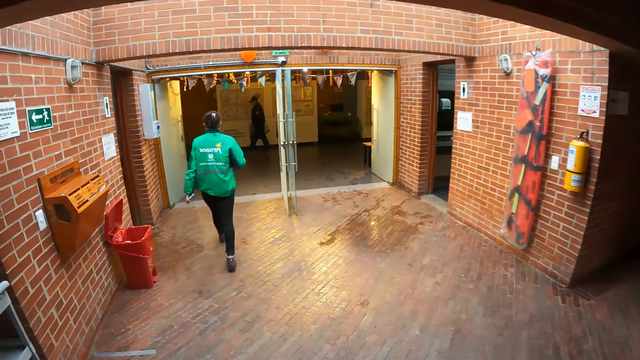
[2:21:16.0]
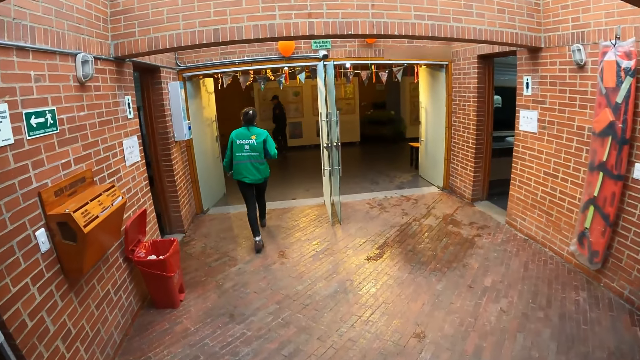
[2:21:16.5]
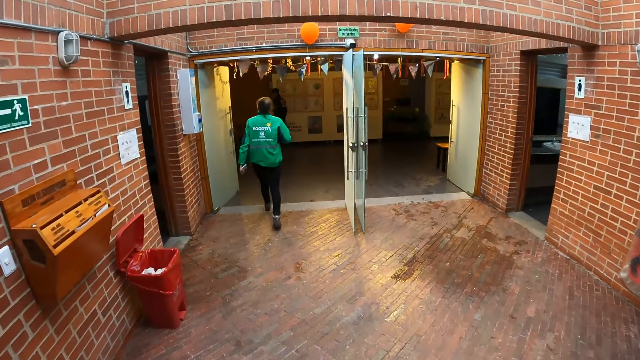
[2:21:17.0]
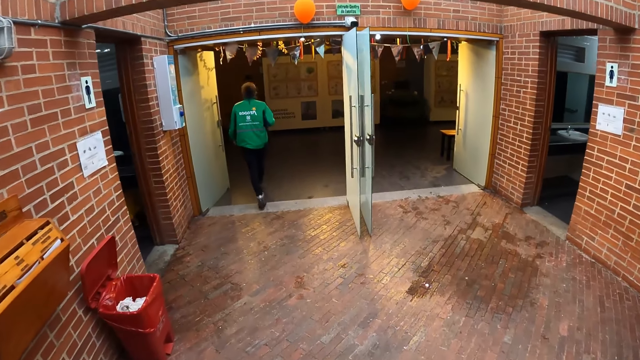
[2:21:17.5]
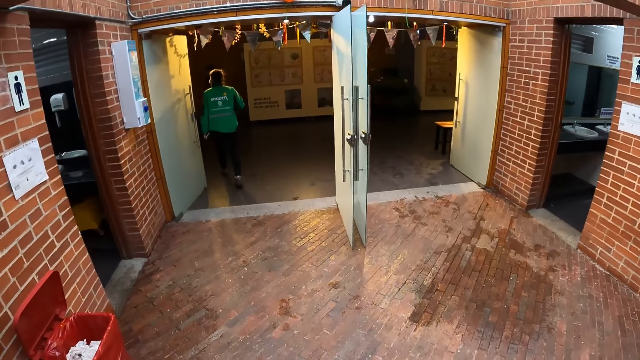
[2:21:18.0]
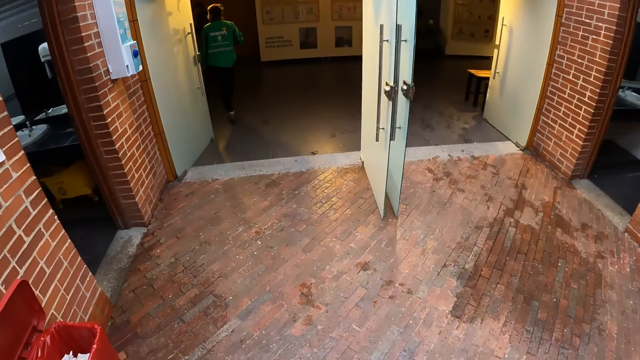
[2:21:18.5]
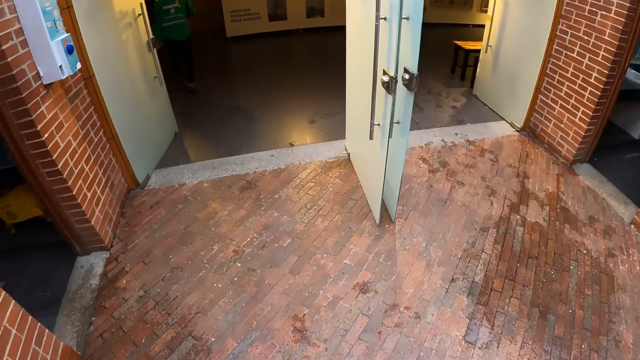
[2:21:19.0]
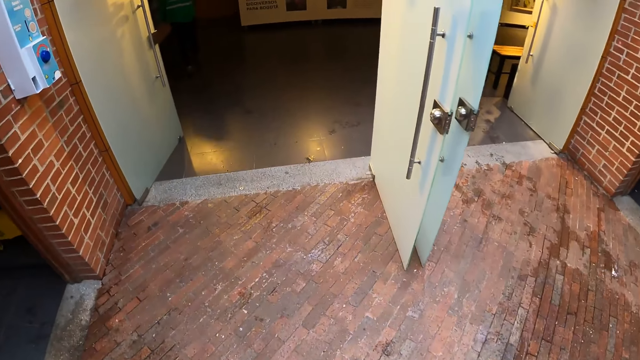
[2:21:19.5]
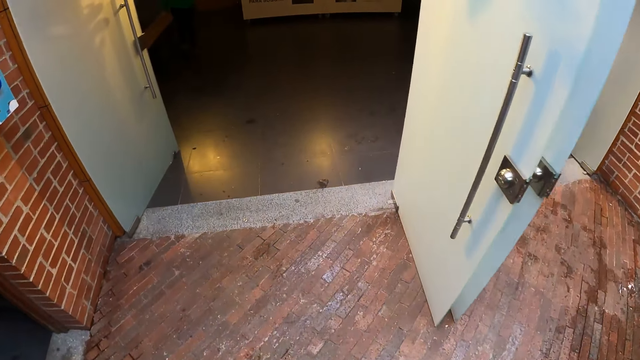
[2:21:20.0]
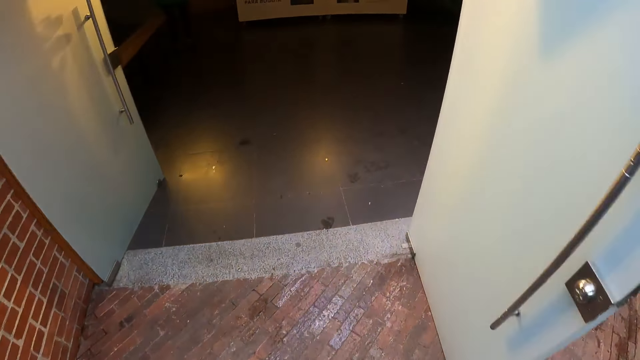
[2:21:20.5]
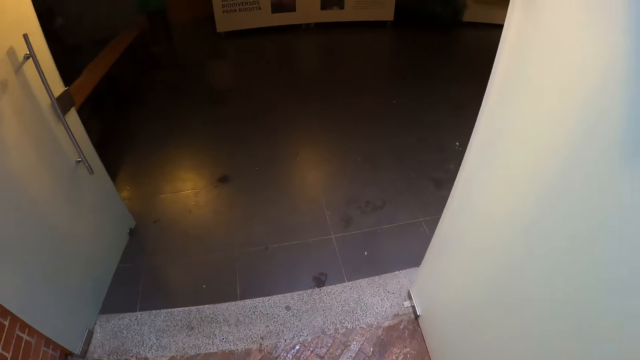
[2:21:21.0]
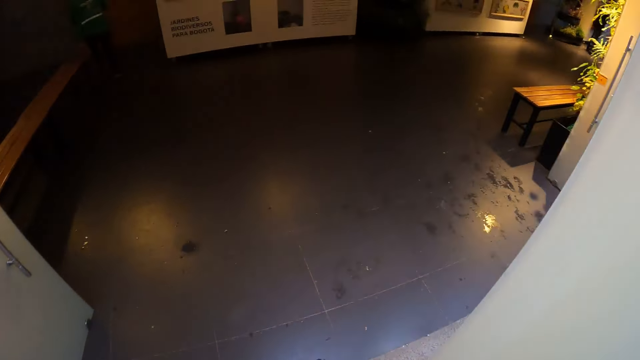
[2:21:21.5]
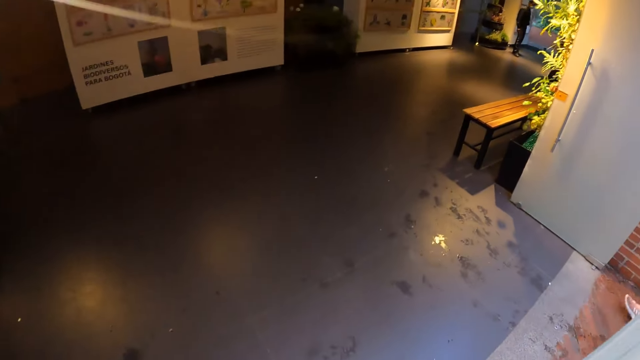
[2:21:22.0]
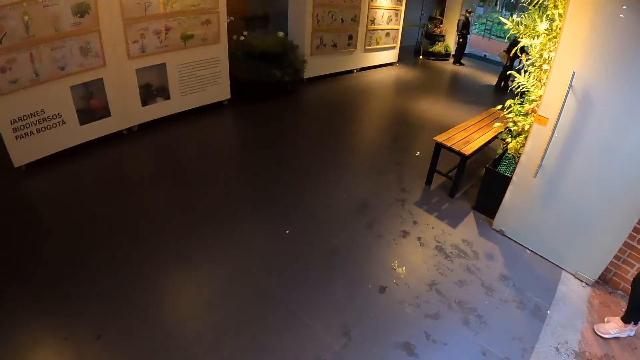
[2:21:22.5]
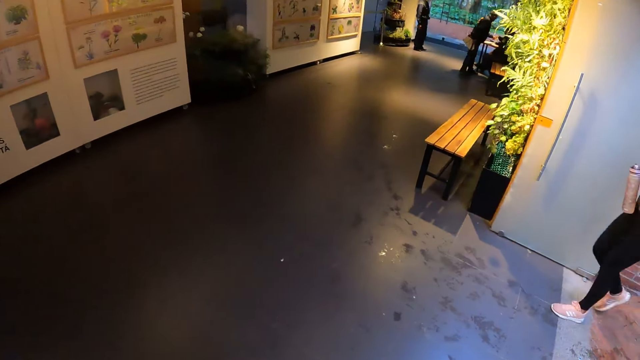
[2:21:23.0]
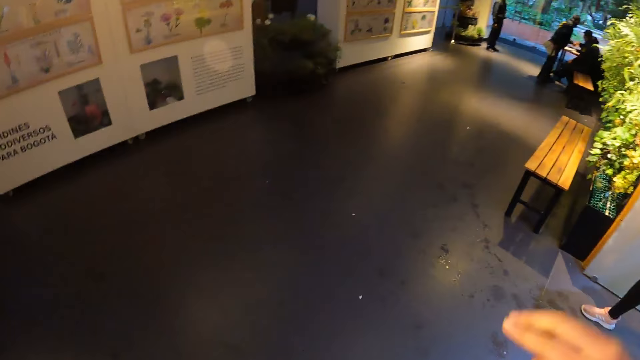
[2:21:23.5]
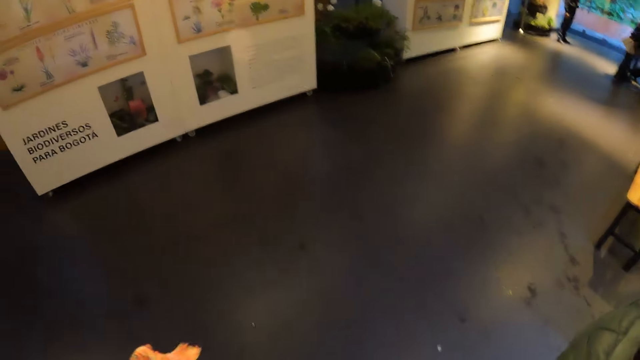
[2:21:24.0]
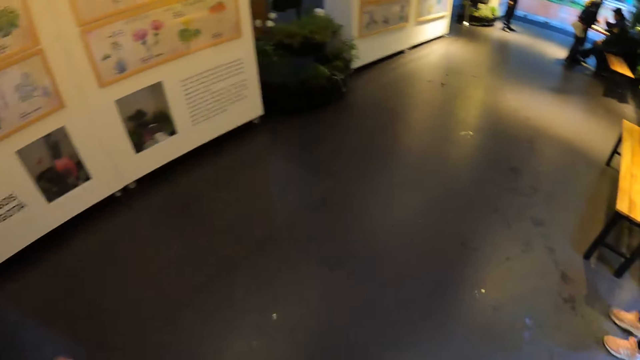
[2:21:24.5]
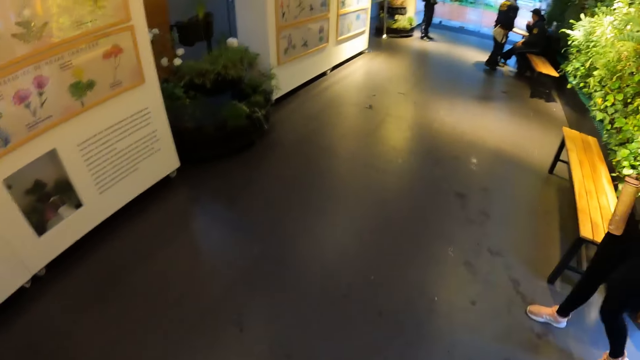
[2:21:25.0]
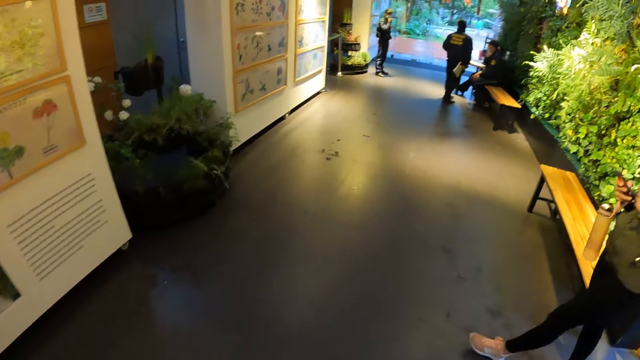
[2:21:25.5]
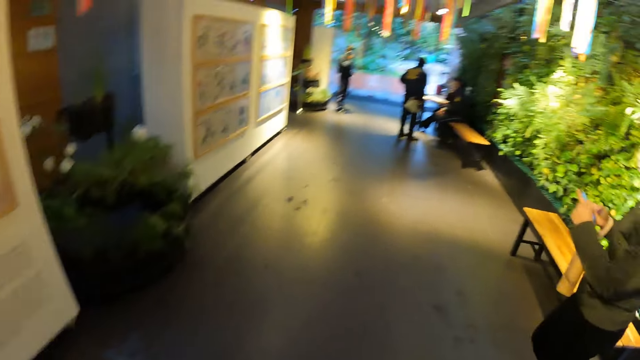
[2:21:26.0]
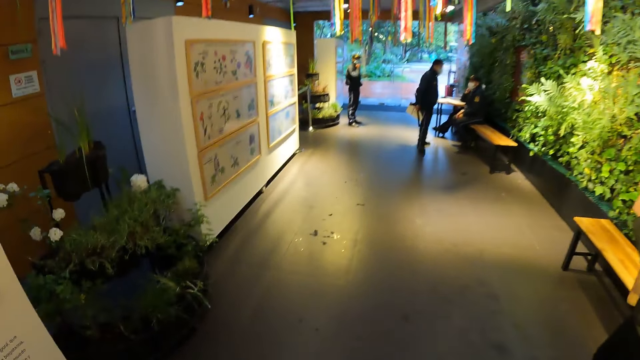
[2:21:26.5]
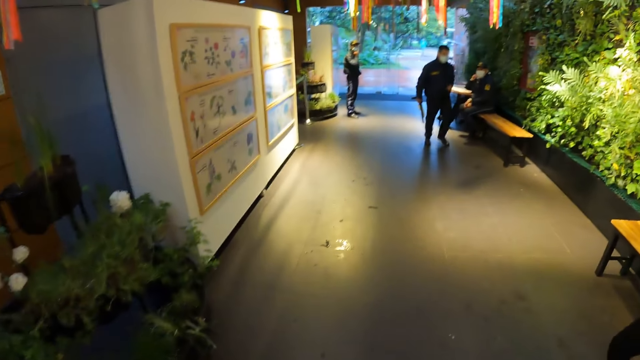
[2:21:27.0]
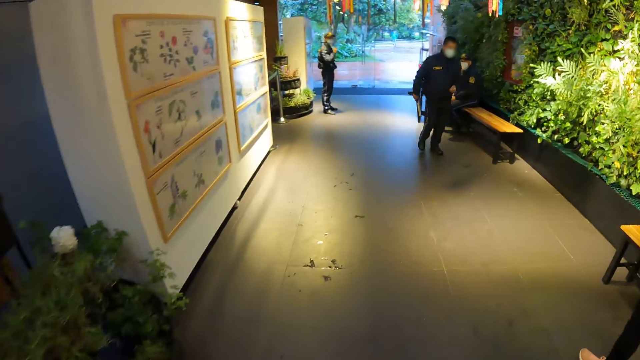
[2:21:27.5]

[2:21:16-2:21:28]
The camera wearer walks right. They walk forward.

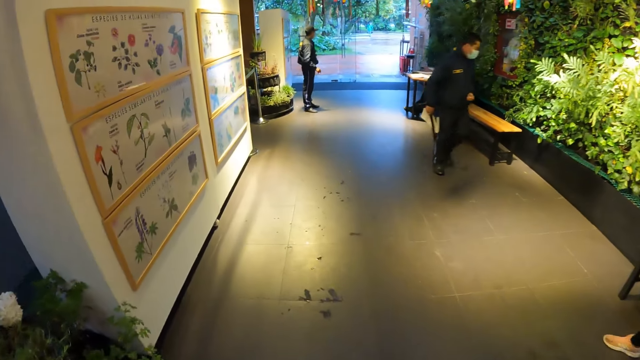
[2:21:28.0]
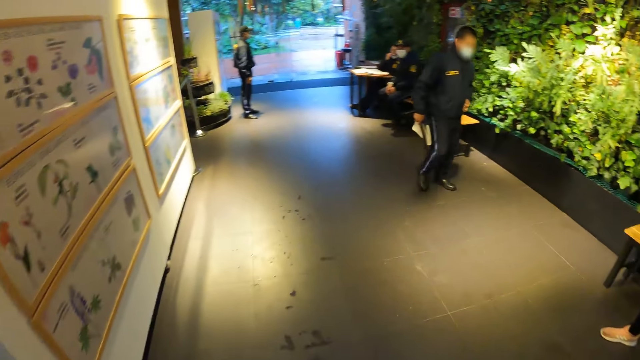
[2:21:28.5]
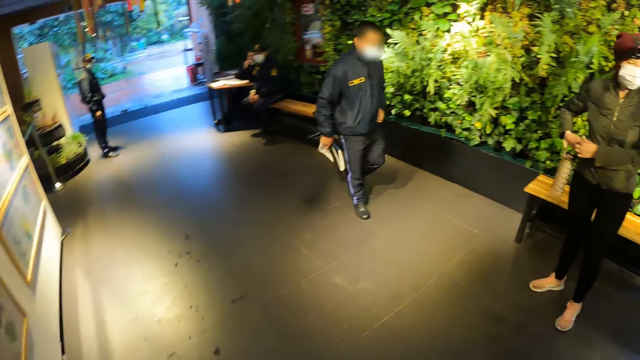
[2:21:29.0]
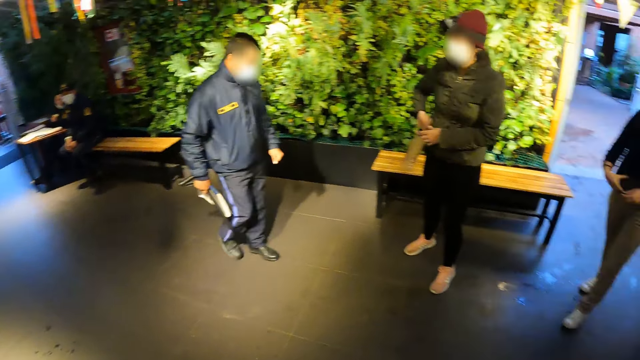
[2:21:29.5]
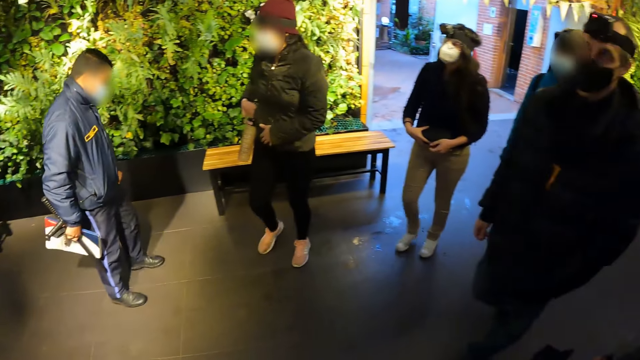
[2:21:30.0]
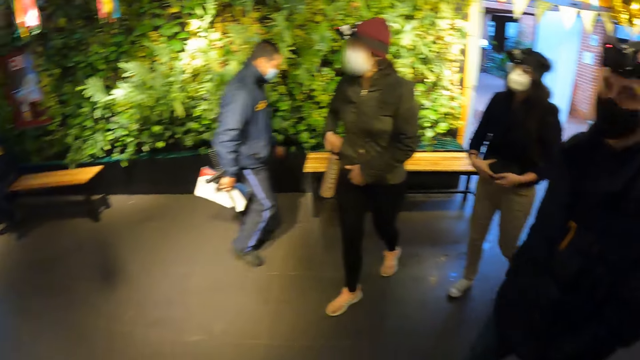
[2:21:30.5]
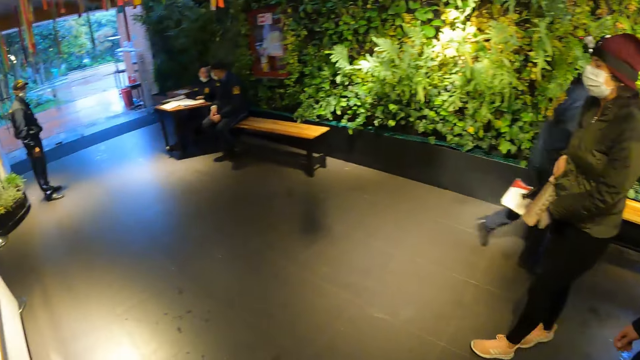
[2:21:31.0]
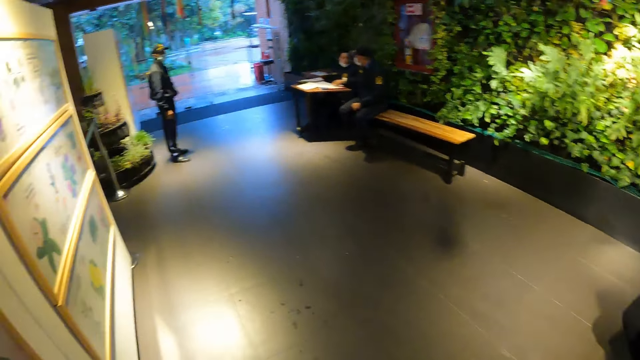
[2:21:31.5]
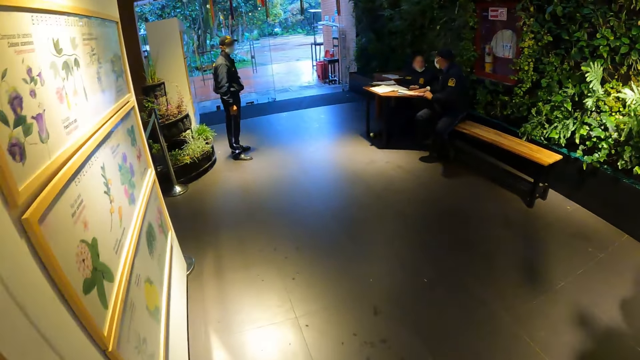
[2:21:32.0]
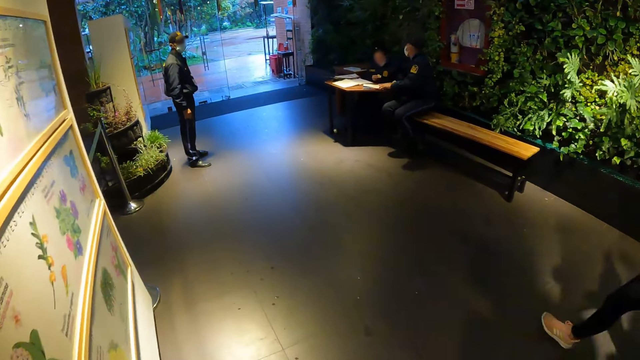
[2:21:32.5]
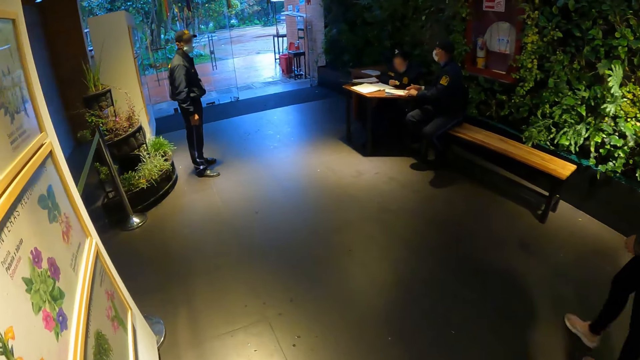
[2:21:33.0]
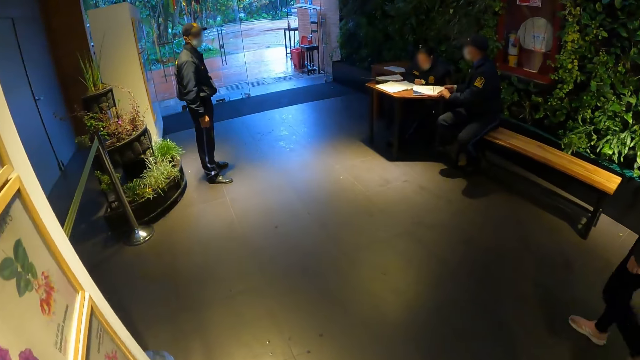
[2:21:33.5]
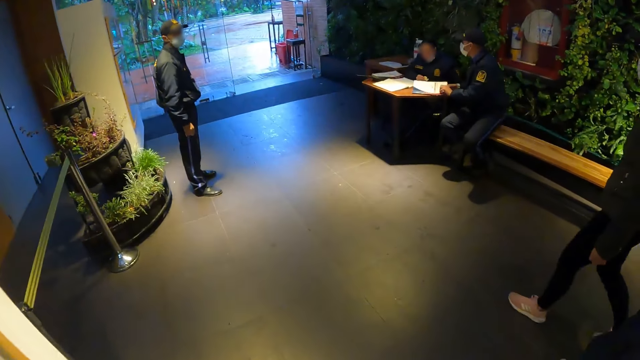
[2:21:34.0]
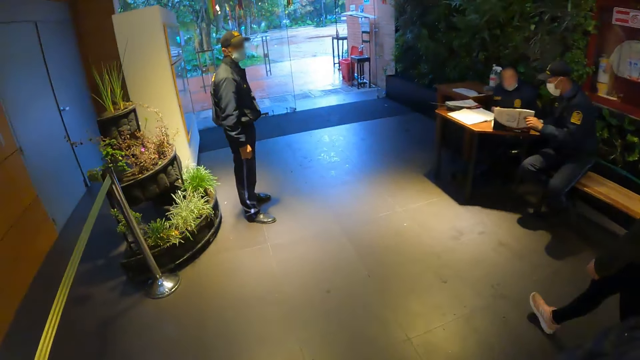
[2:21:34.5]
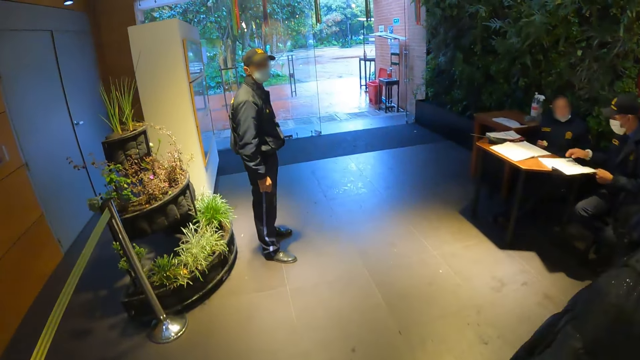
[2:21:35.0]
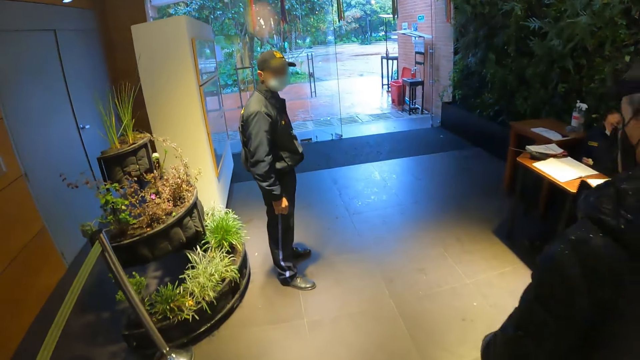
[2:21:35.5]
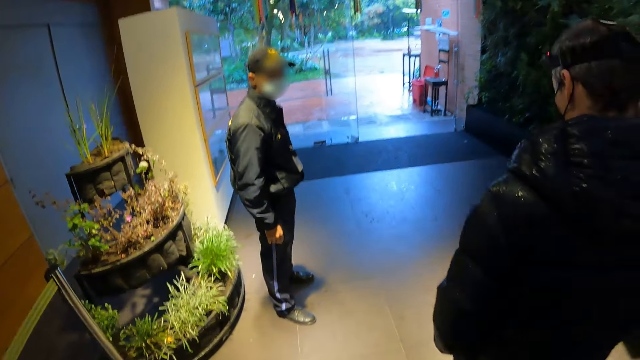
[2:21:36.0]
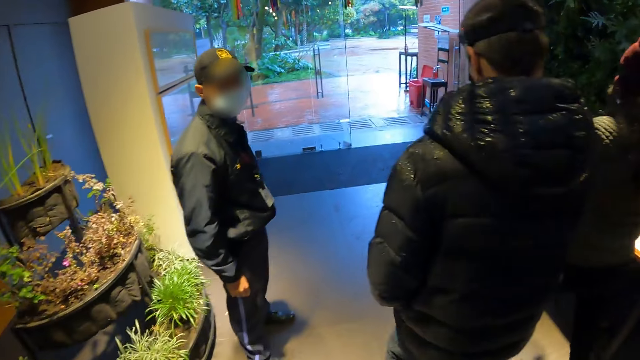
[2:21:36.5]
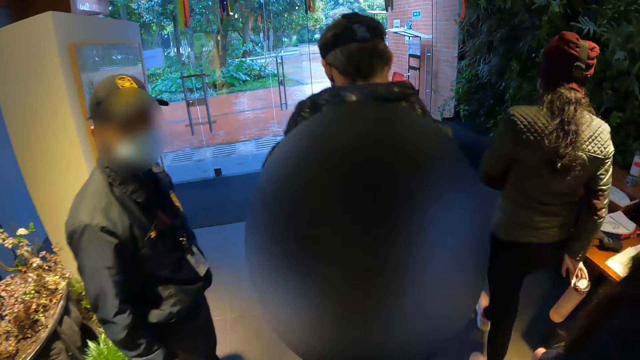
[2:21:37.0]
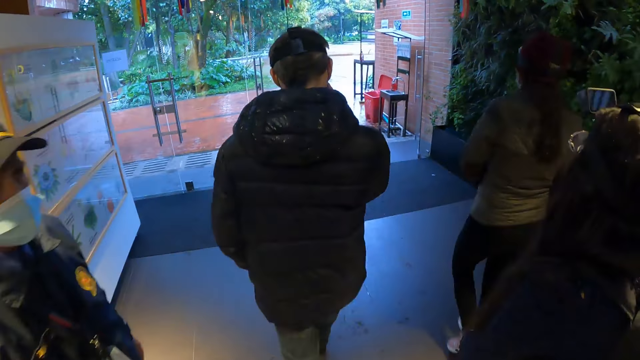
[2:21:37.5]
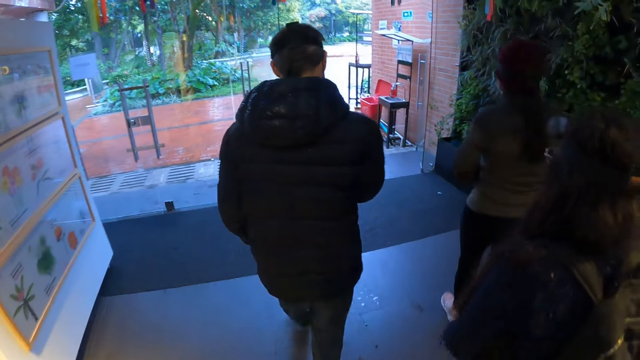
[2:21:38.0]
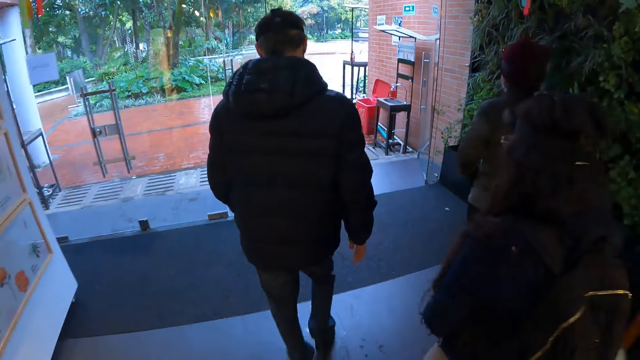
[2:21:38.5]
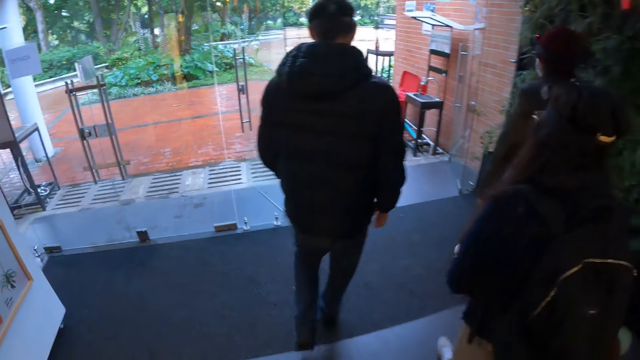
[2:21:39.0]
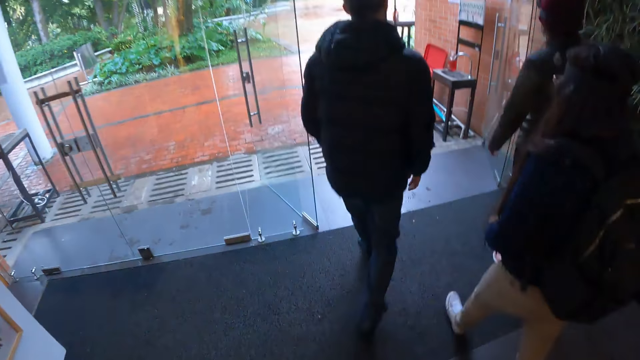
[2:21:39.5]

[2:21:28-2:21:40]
The camera wearer looks around. A man walks past the camera wearer. The camera wearer walks past a group of people.
